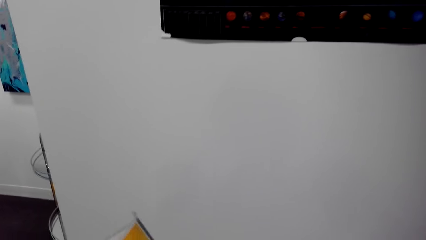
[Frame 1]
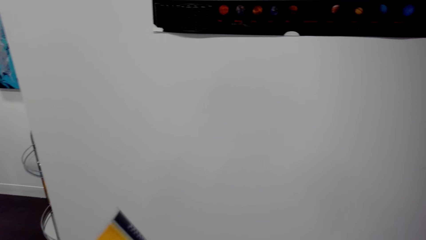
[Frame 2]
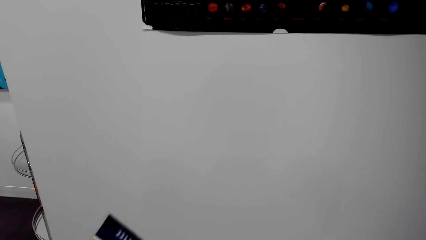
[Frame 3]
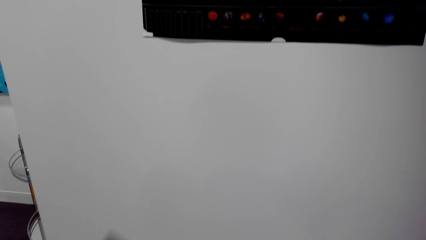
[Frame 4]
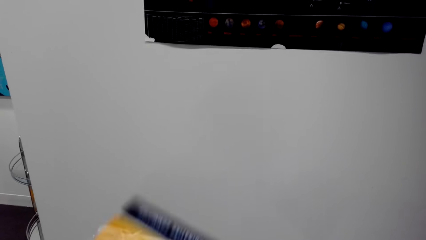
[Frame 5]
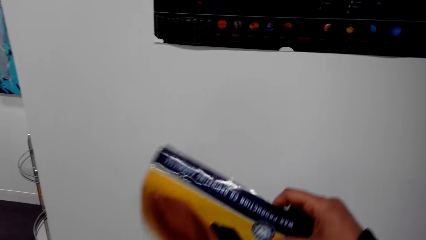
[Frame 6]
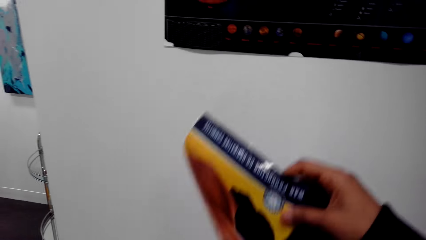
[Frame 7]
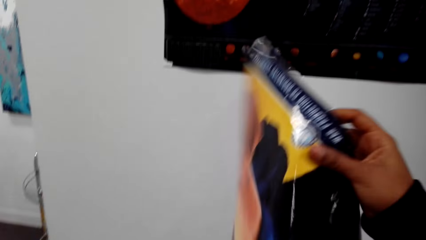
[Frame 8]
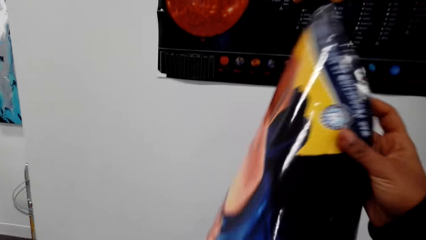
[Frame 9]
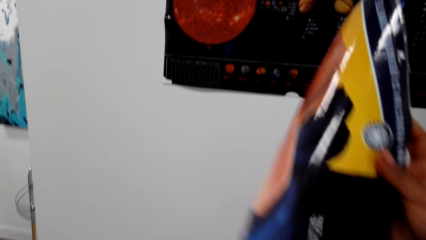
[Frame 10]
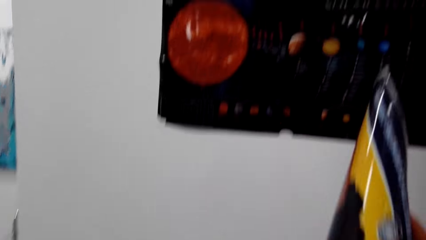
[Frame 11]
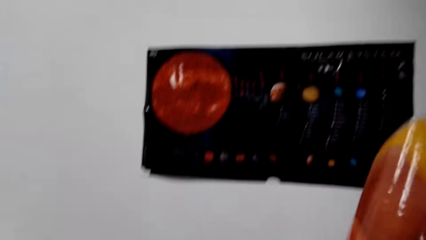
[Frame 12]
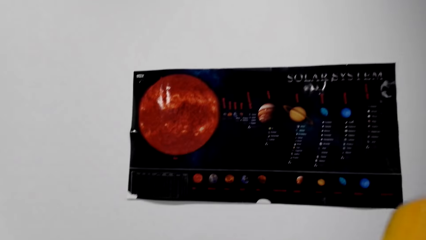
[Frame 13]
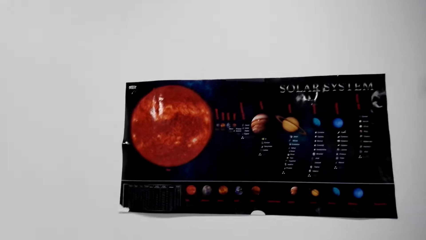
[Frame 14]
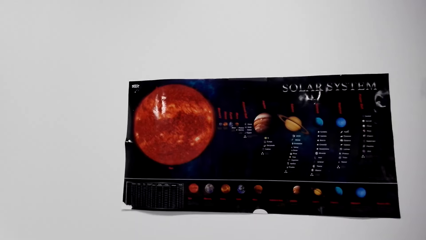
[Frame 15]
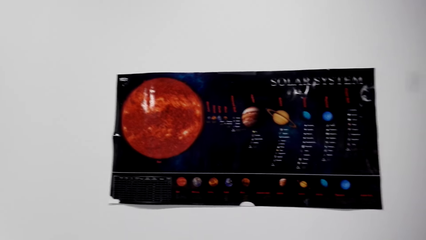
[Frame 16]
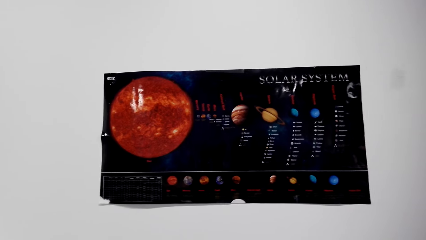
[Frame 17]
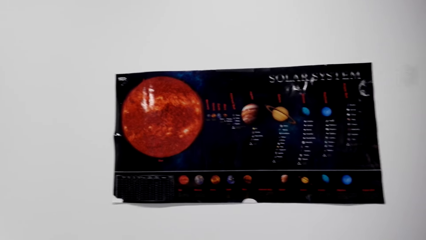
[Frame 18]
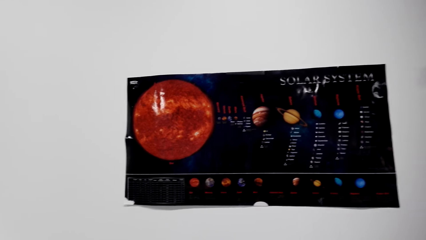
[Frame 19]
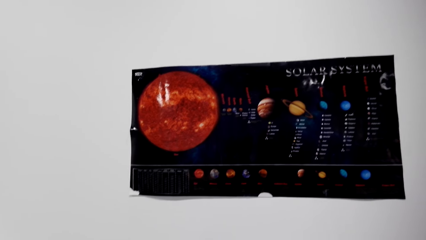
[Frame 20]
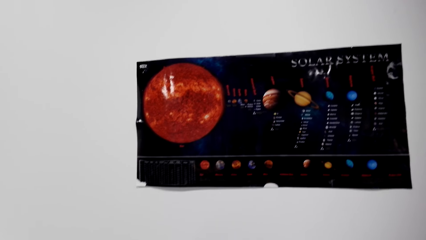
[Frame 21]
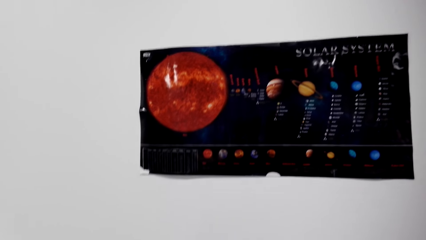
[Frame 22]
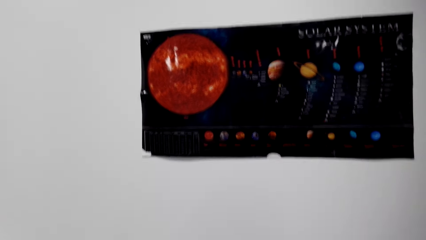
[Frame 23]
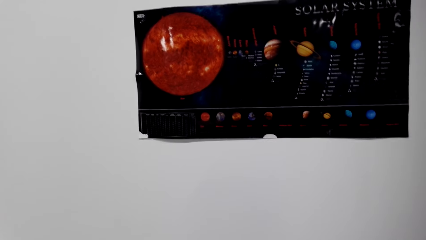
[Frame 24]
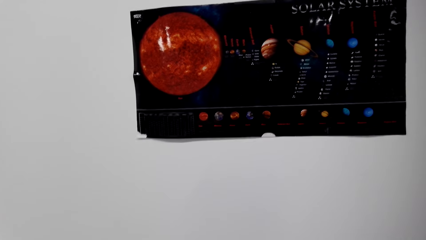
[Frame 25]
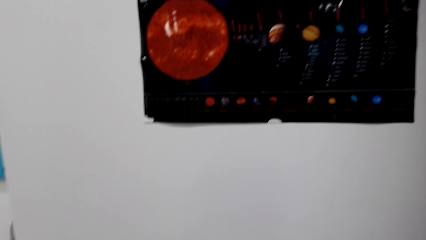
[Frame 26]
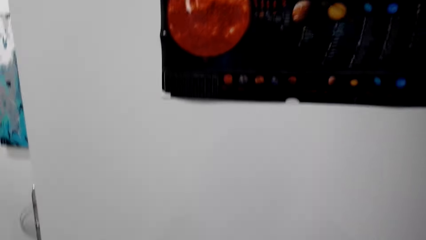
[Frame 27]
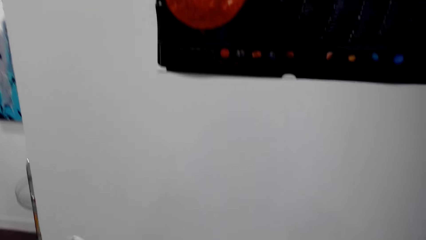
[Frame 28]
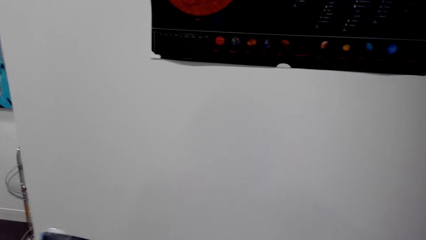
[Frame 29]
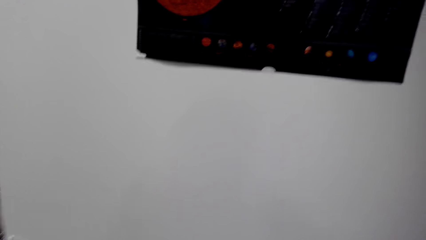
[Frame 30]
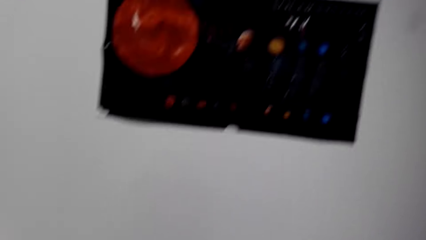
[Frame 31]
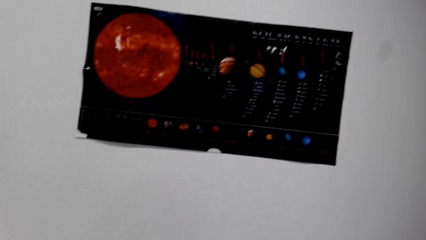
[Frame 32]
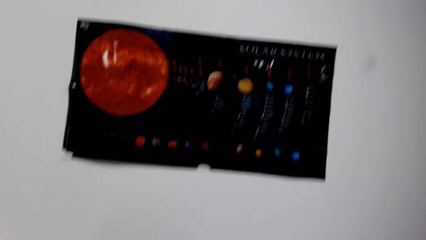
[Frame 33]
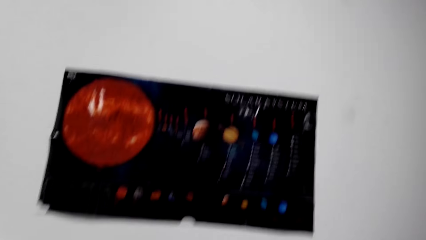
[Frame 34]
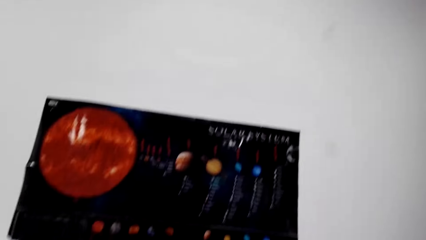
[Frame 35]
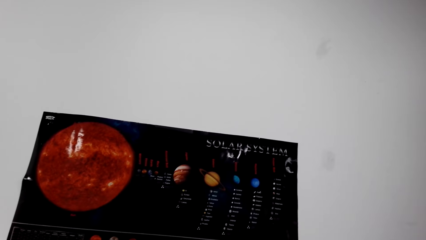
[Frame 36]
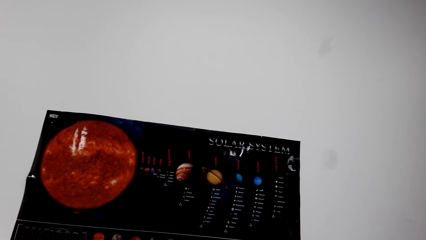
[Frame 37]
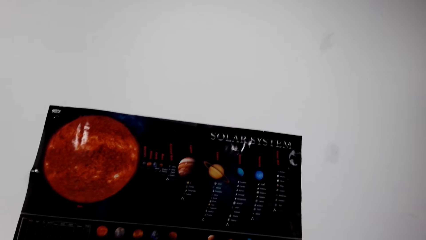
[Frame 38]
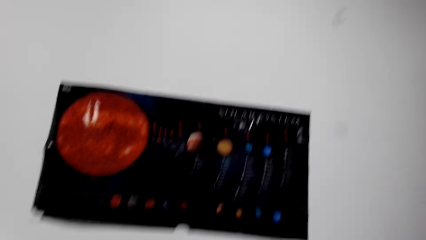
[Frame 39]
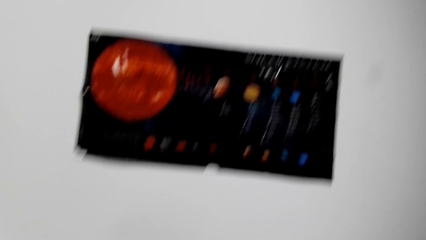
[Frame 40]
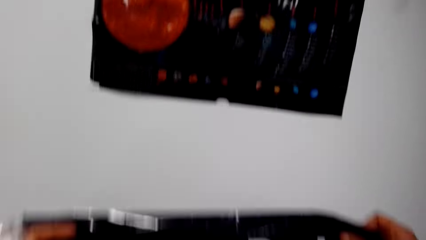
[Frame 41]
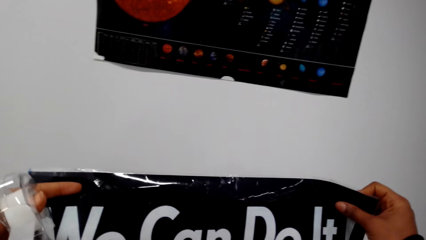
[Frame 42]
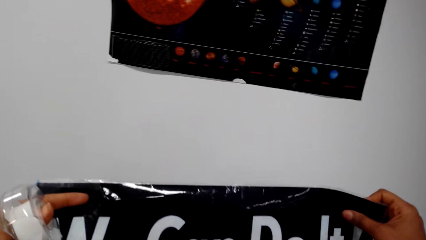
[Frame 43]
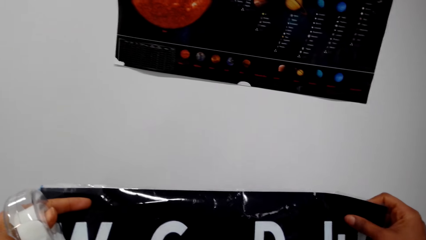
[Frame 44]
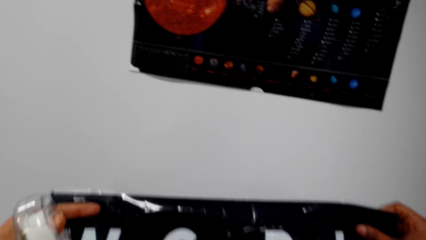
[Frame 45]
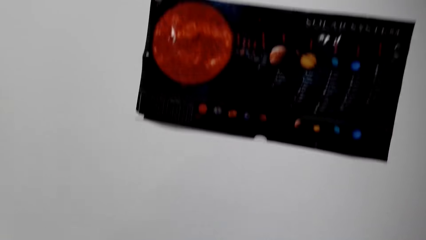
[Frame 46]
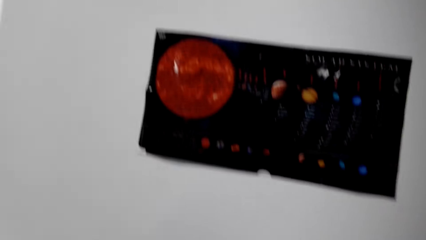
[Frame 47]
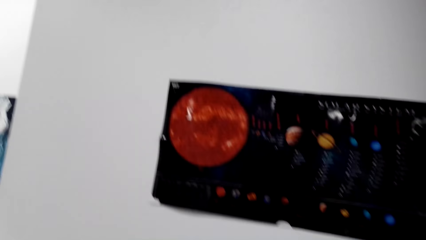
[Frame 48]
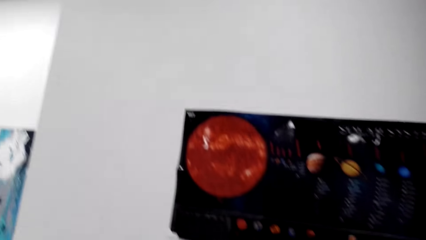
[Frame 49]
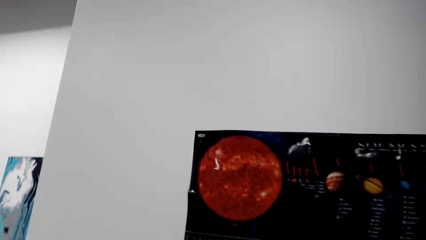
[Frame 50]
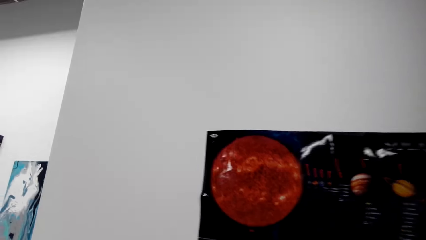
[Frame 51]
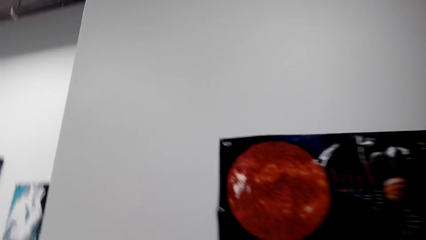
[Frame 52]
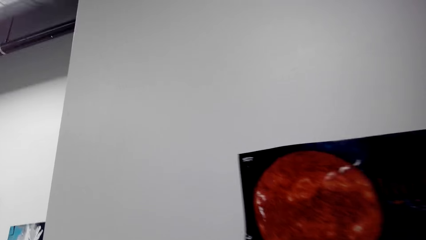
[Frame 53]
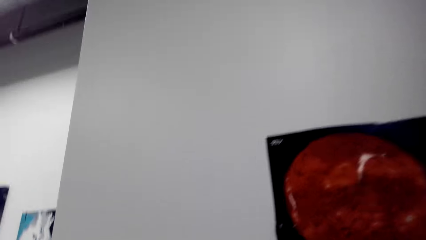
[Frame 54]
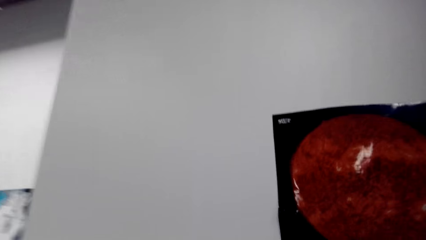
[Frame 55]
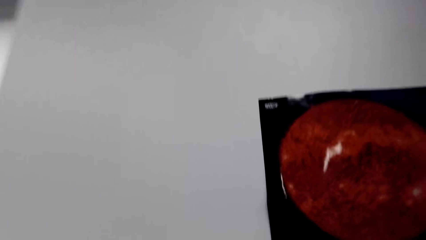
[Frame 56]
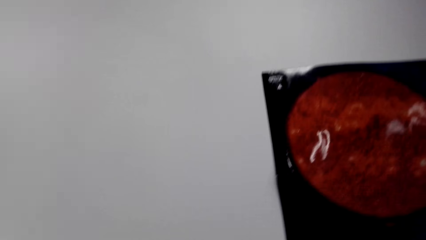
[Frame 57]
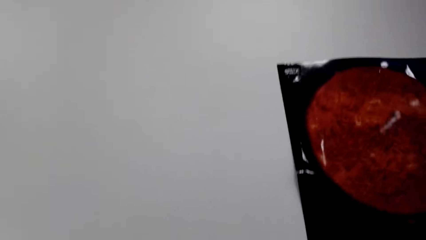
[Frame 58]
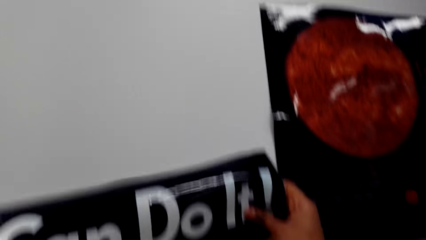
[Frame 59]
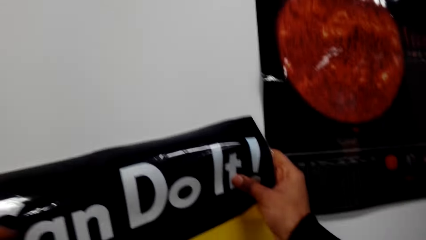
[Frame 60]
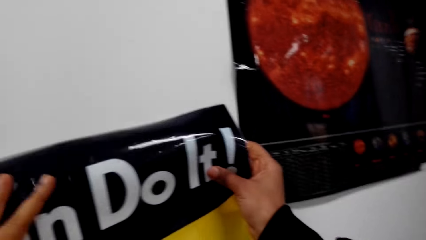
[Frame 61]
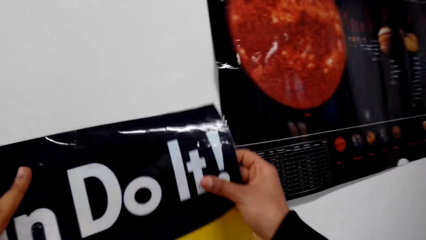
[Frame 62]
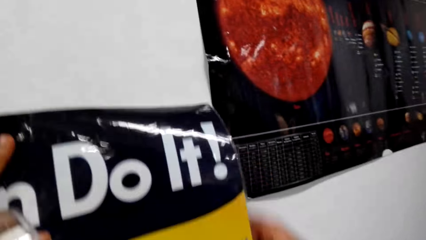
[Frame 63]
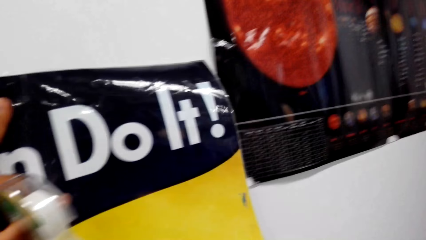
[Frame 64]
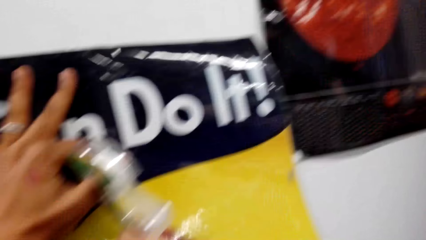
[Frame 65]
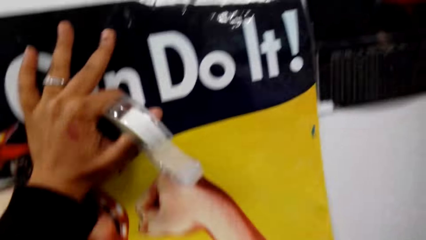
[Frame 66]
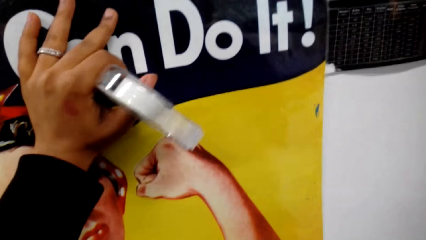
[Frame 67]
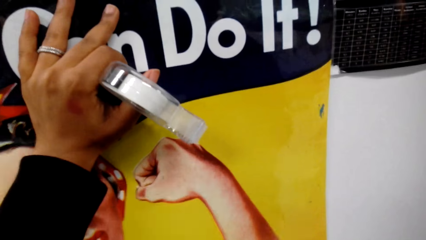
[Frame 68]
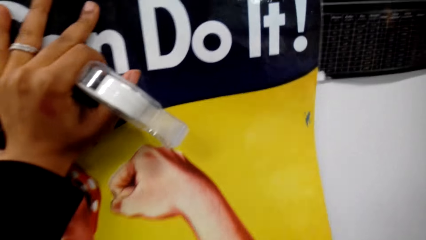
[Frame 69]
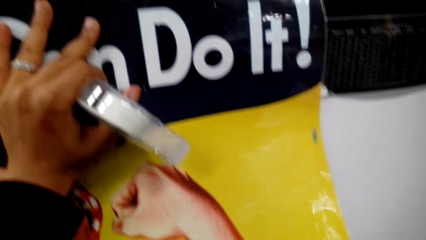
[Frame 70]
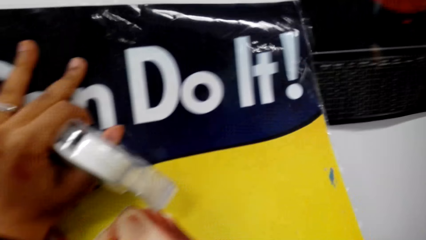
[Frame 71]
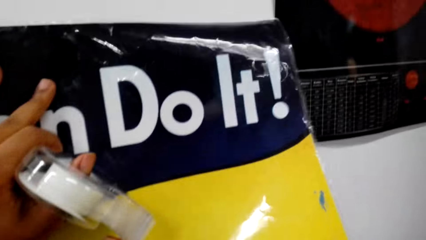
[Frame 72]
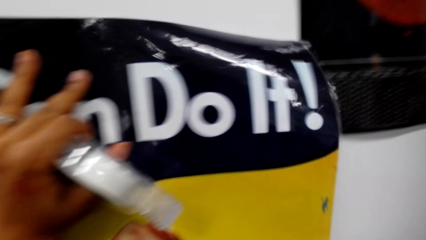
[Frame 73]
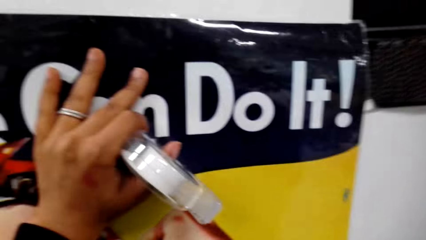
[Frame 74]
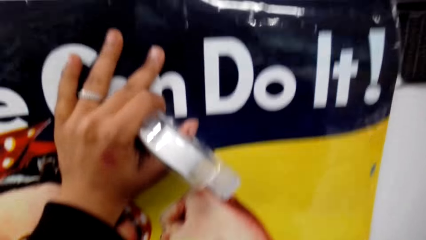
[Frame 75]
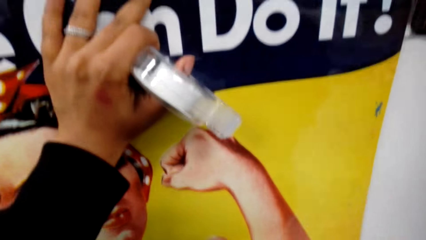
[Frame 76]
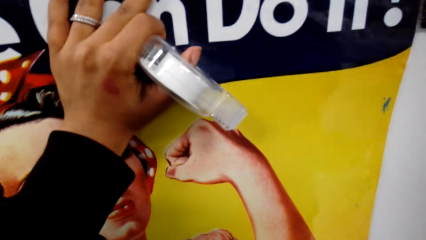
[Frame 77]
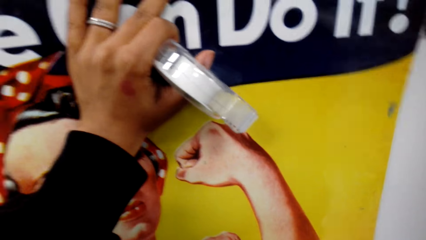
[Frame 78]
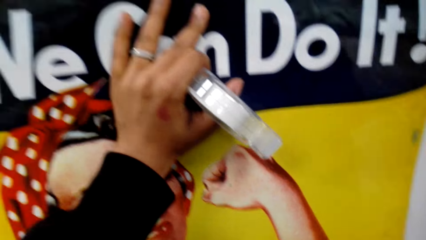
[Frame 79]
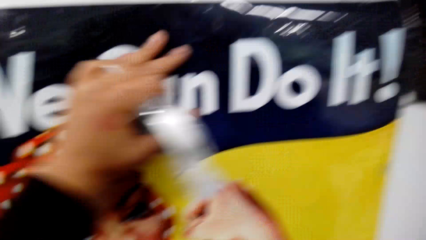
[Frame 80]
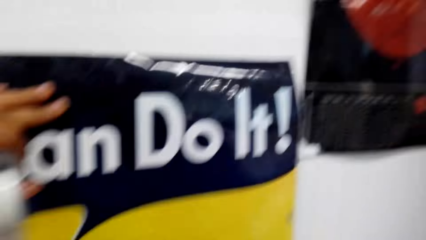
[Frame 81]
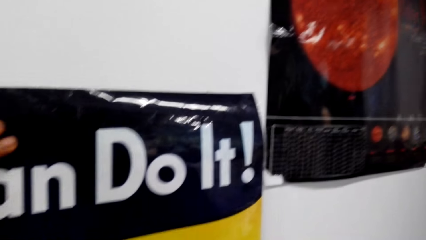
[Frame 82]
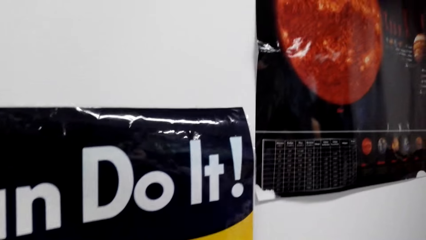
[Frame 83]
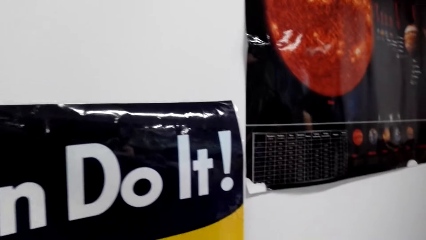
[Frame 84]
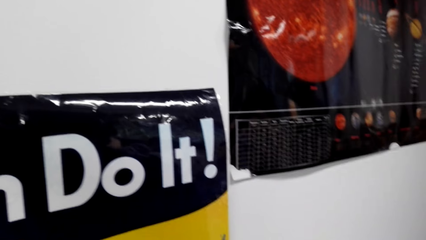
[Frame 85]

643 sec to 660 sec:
The camera wearer unfolds the chart. They look around. They put the chart on the wall.
